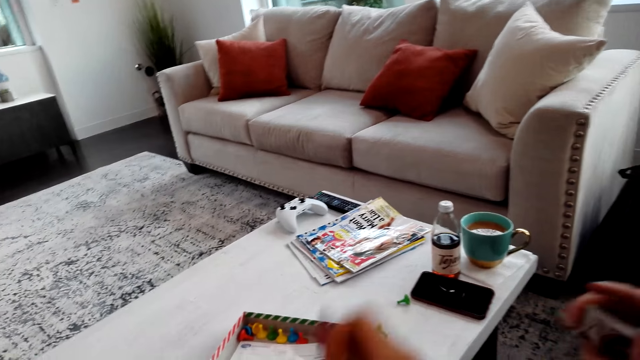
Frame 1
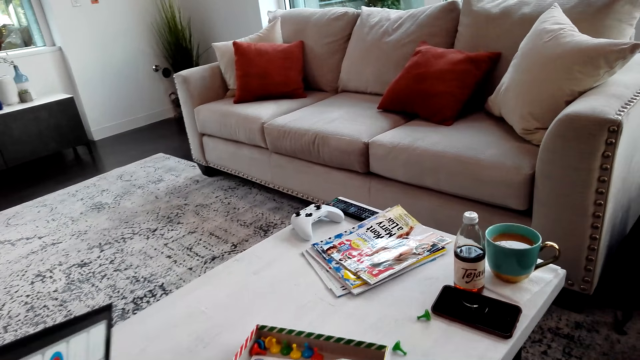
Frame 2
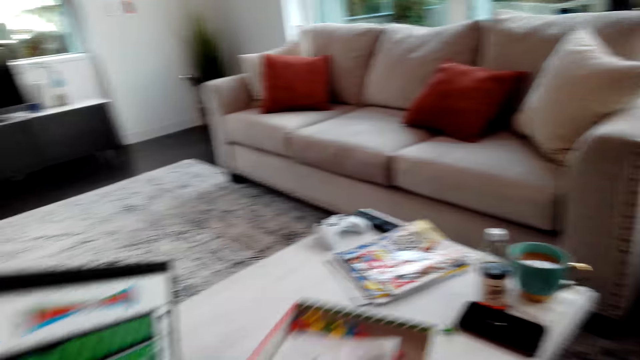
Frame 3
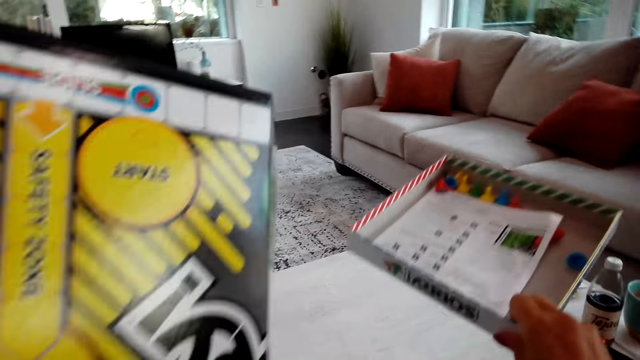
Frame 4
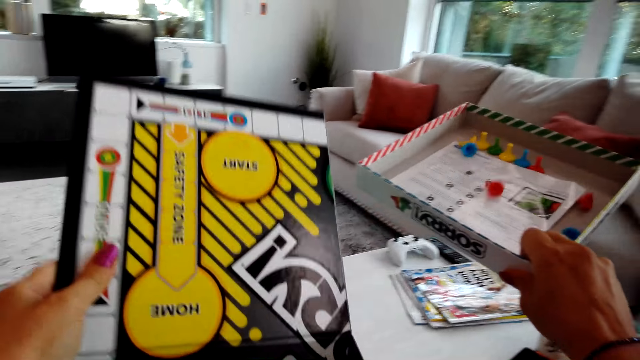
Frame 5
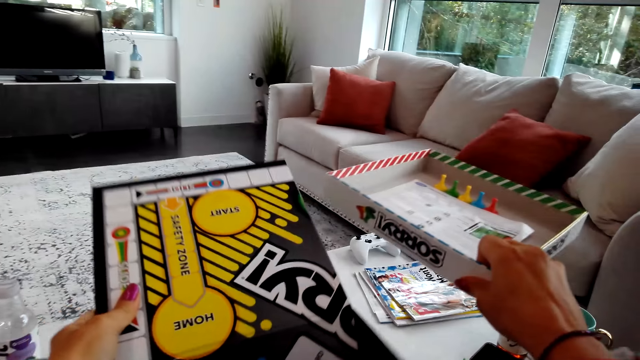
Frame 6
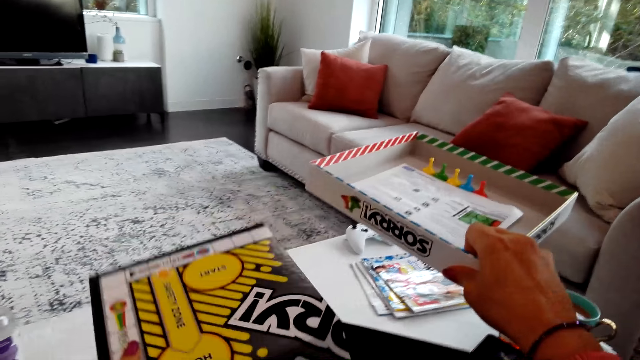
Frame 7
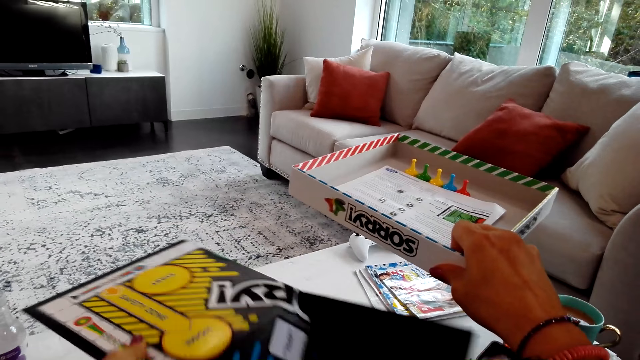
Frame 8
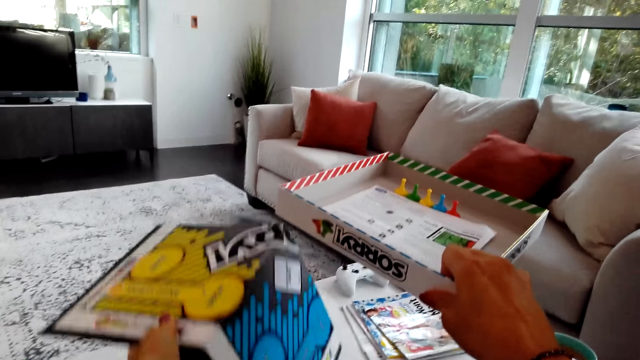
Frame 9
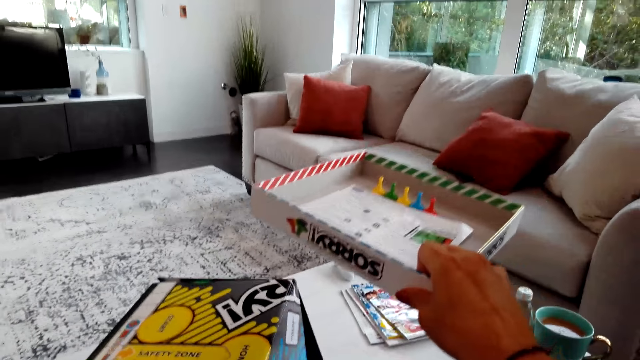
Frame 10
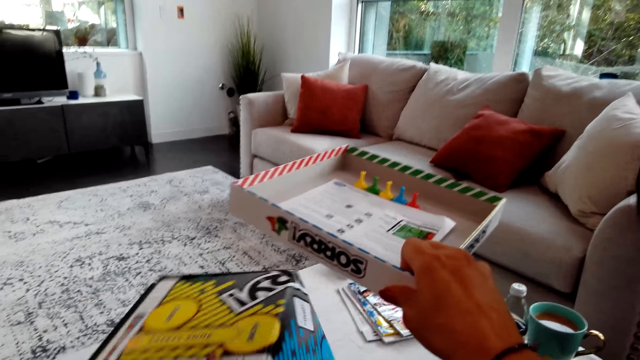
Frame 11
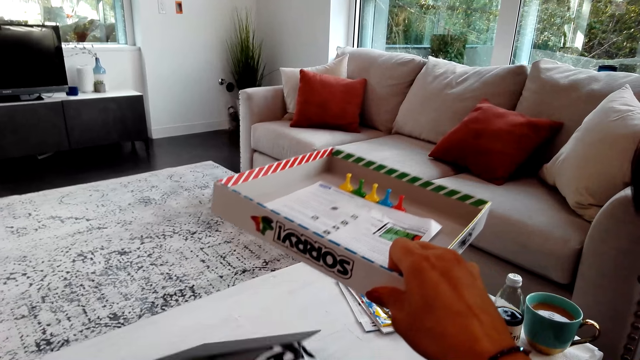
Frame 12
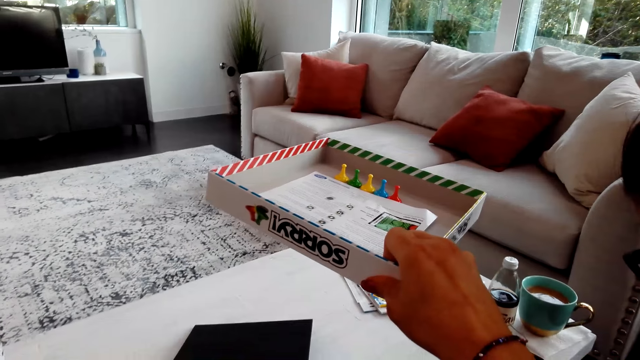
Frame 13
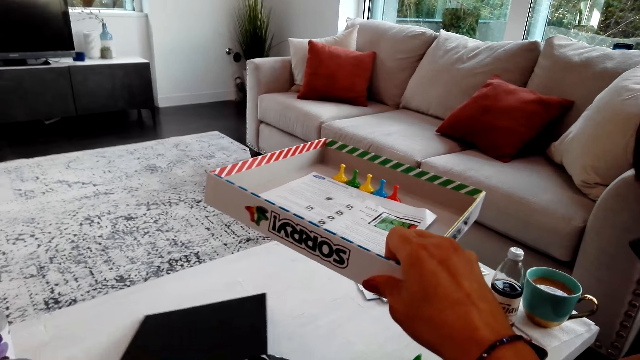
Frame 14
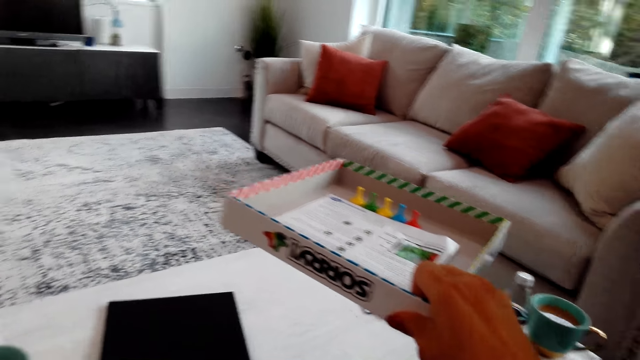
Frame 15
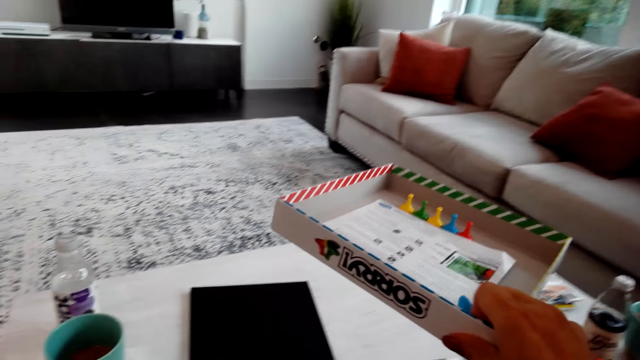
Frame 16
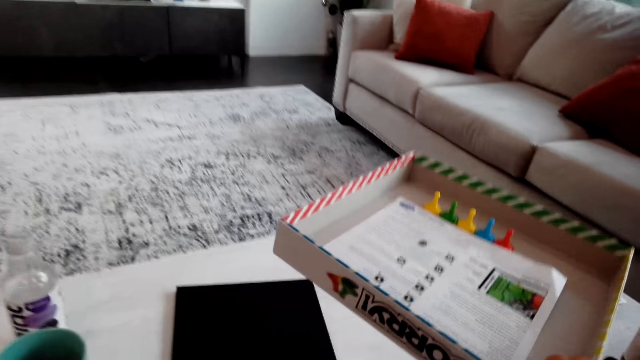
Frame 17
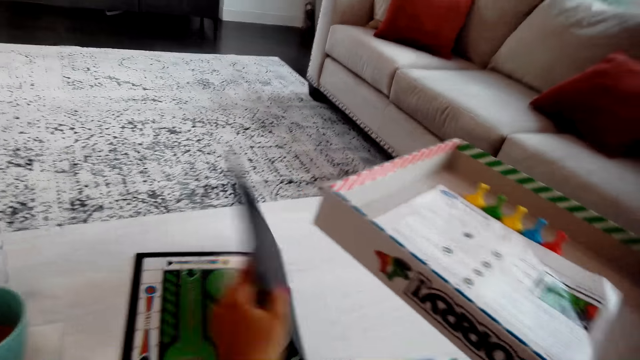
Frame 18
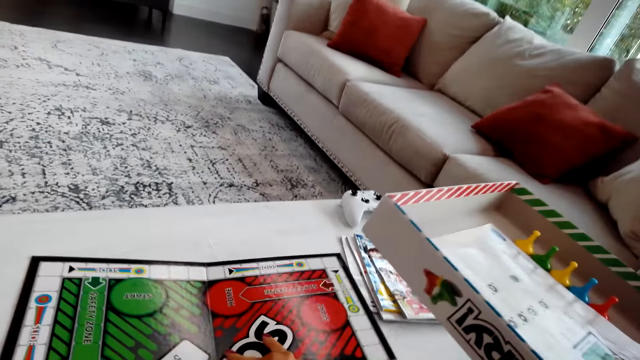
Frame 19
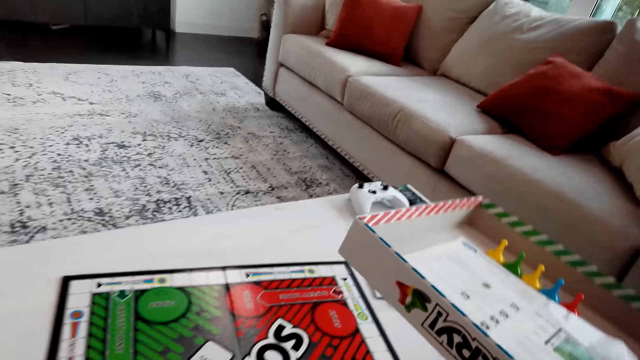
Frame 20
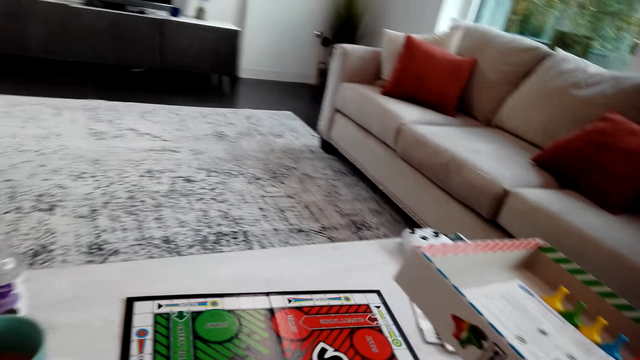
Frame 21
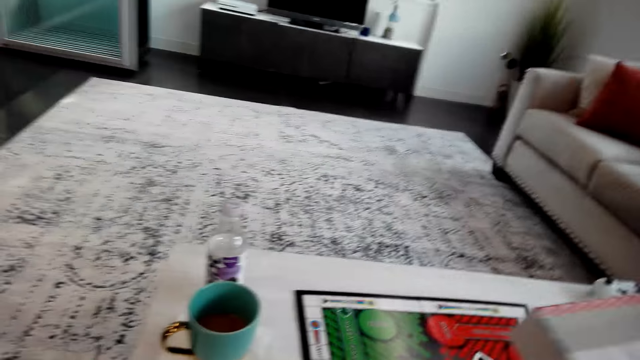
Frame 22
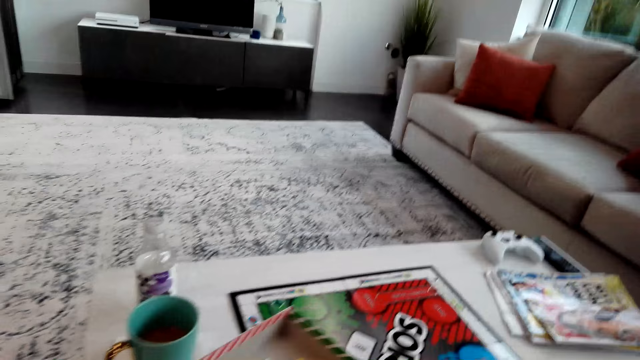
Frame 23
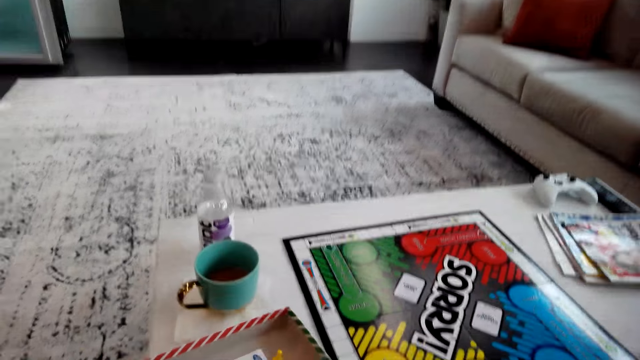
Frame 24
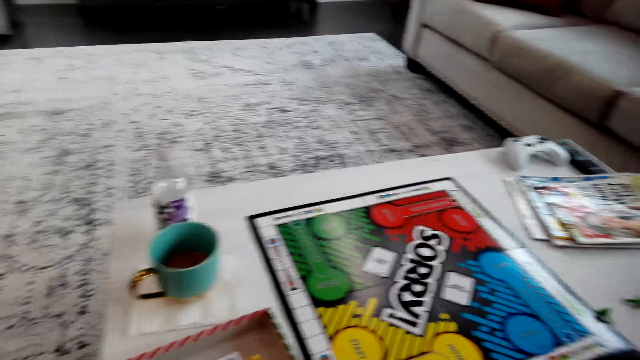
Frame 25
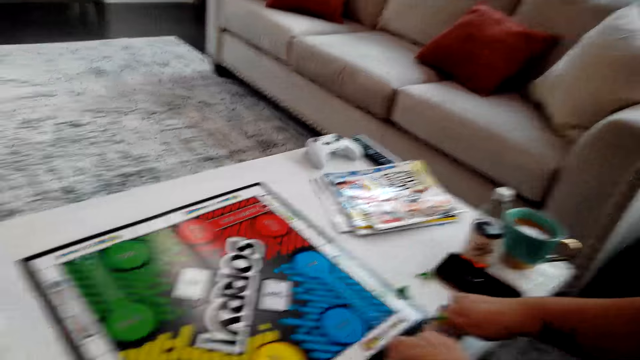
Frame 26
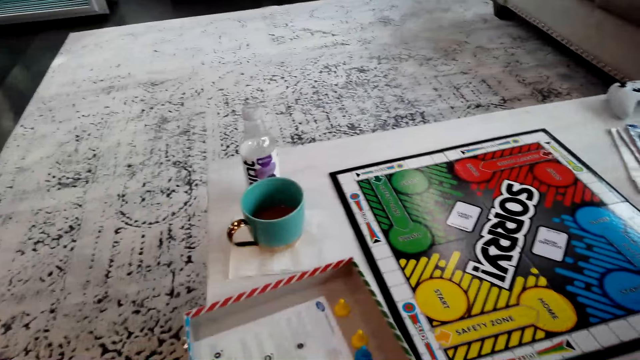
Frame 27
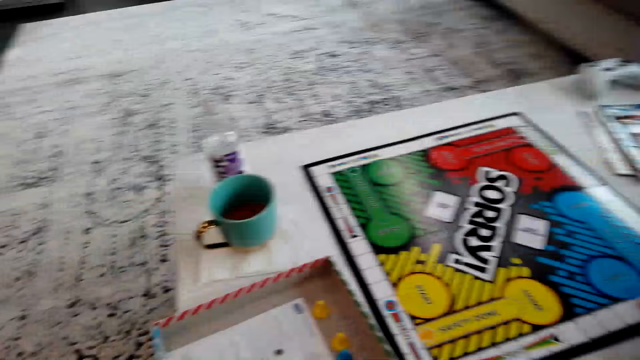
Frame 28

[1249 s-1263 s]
The camera wearer picks up the Sorry game box. They put the Sorry game board on the table. They unfold the Sorry game board. They put down the Sorry game box.

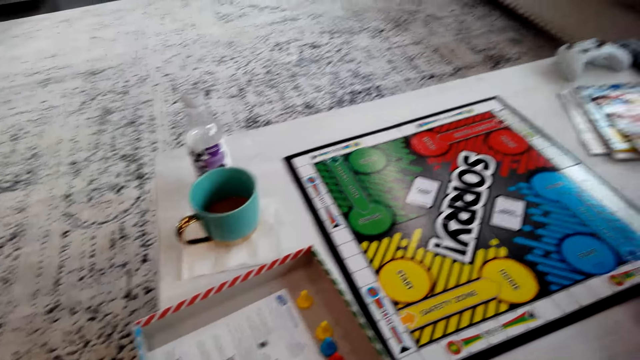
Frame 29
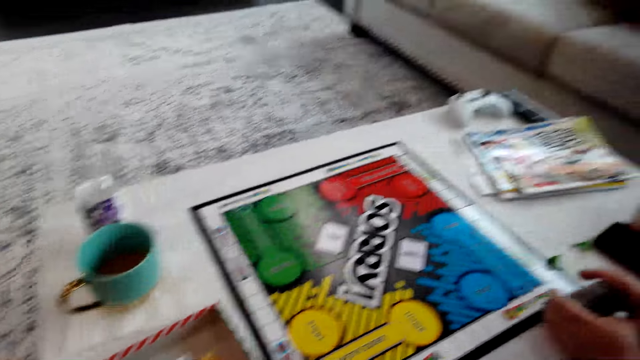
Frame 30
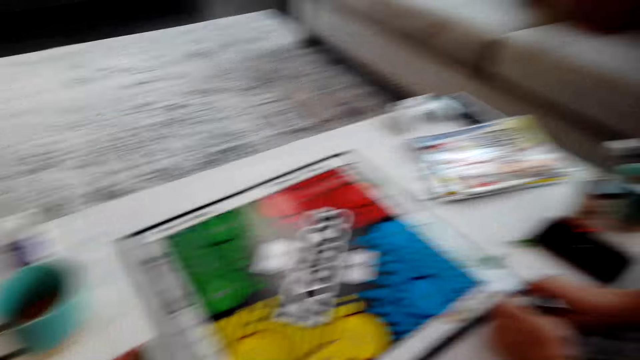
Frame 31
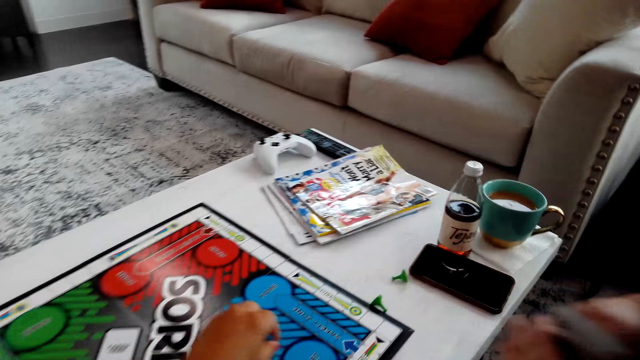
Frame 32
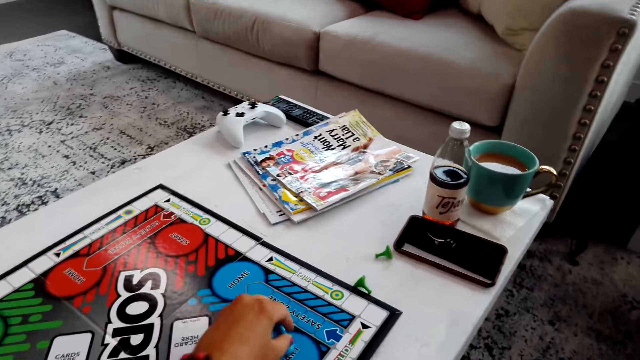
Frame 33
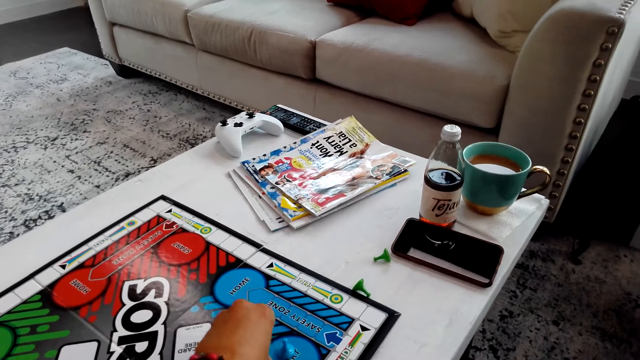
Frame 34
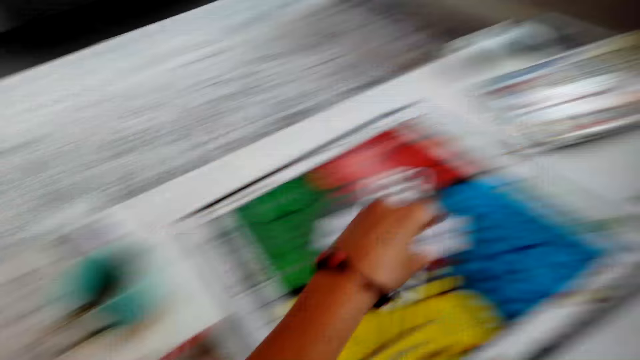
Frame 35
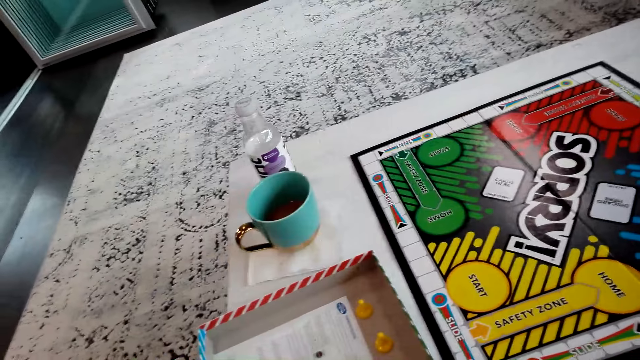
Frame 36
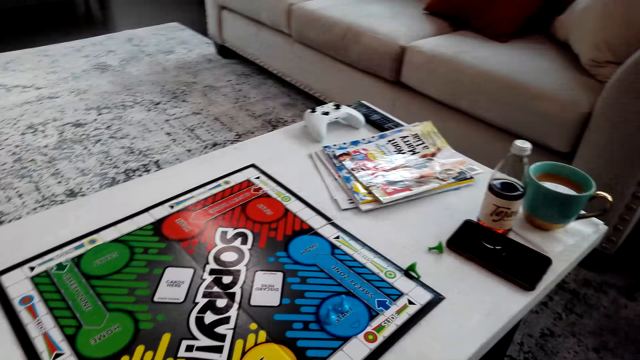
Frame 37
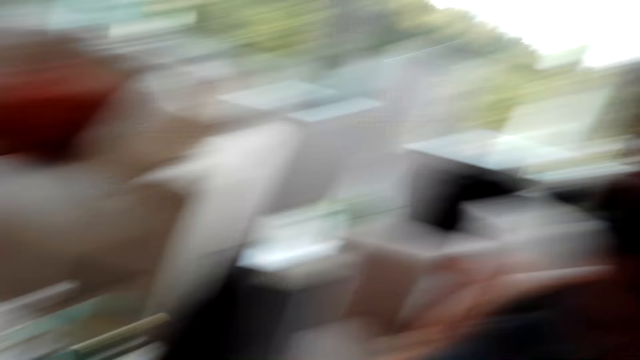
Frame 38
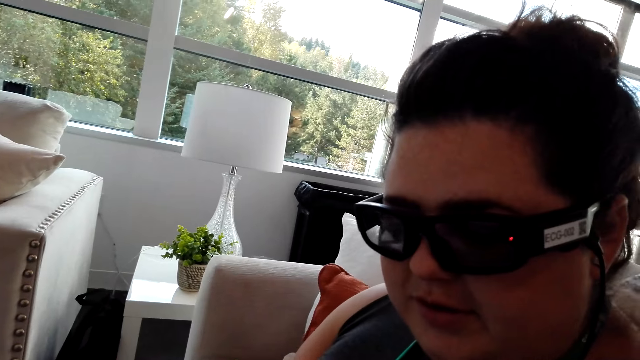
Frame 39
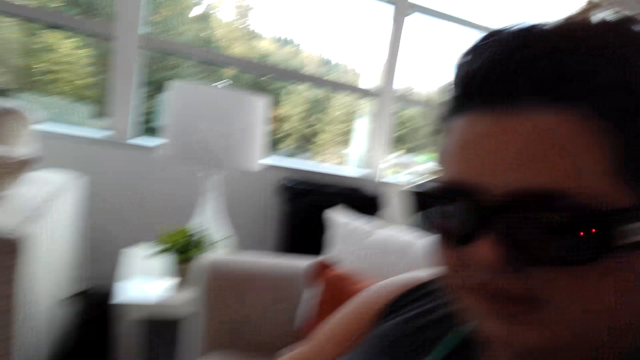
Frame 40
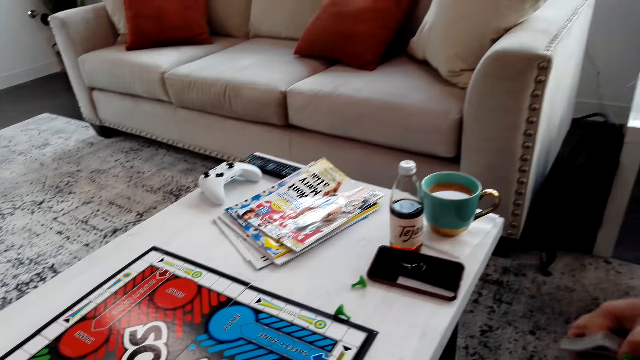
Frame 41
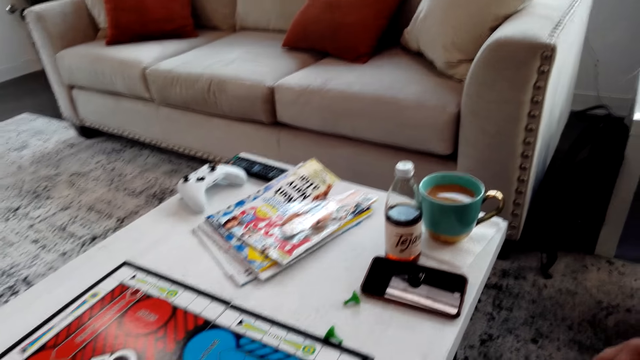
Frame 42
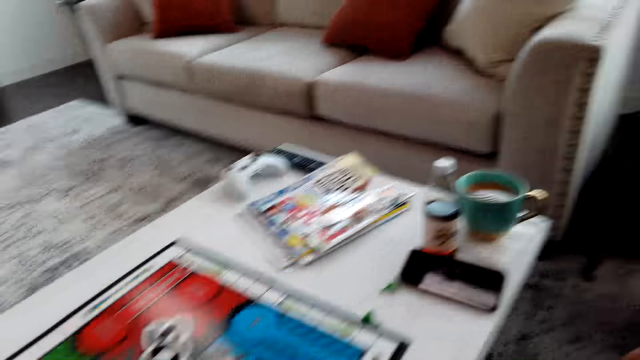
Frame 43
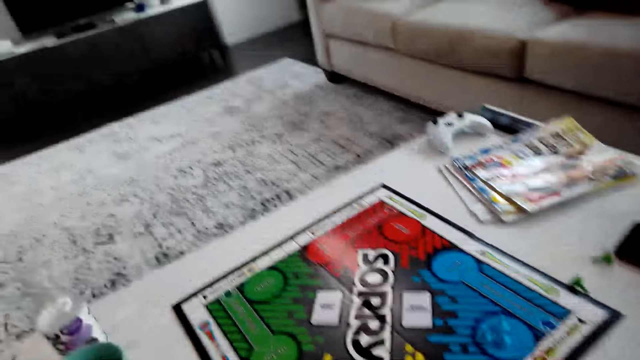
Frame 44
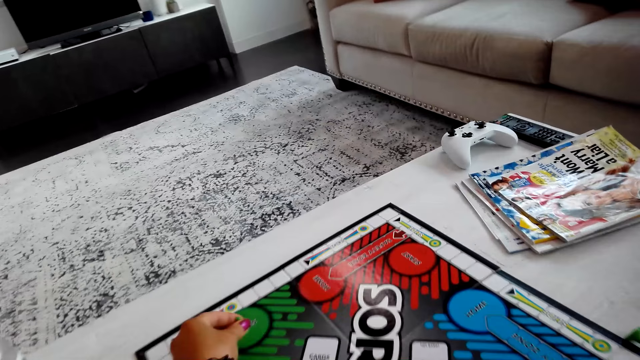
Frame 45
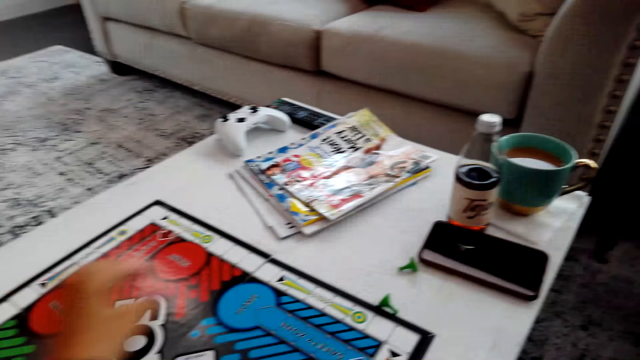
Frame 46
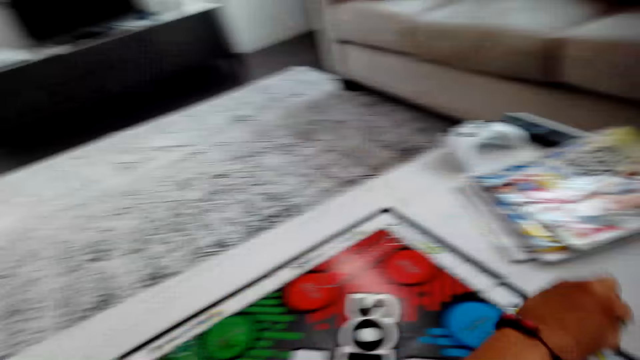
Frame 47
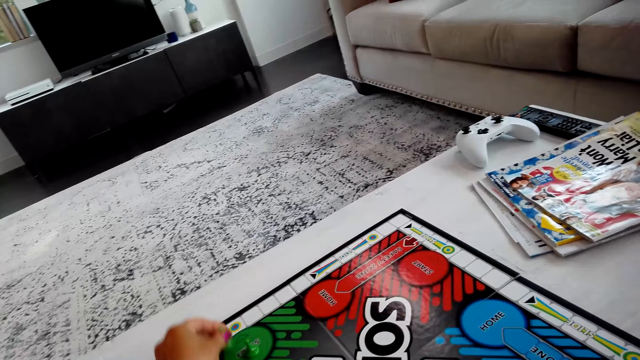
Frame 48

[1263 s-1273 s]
The camera wearer puts Sorry game pieces on the board.
